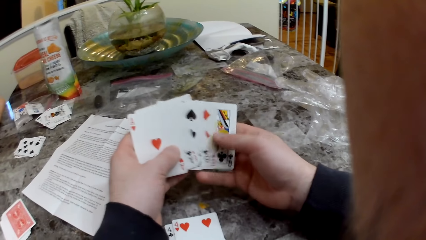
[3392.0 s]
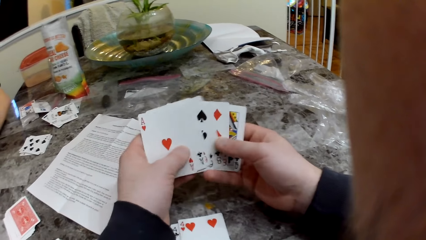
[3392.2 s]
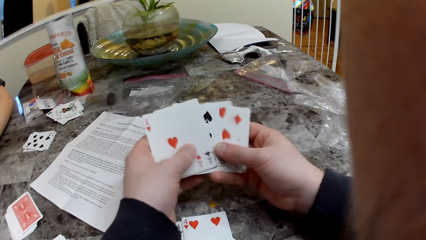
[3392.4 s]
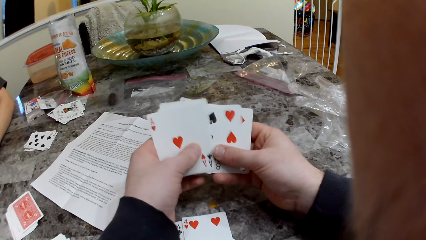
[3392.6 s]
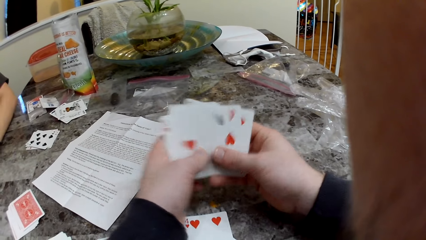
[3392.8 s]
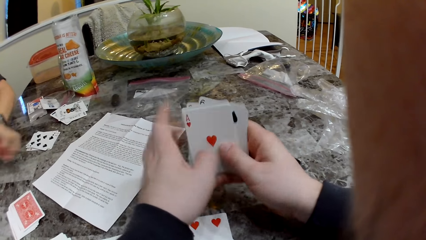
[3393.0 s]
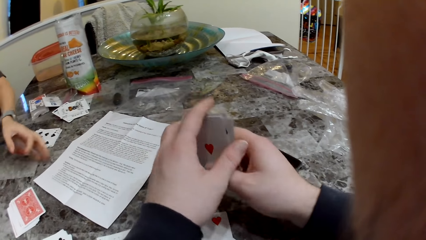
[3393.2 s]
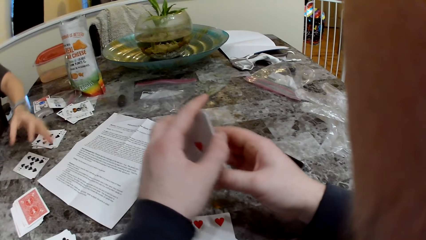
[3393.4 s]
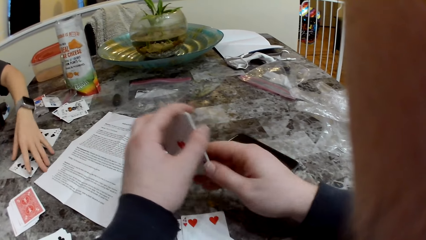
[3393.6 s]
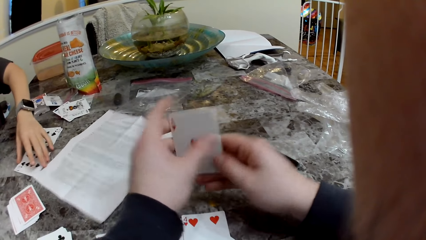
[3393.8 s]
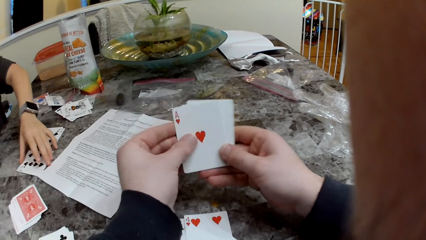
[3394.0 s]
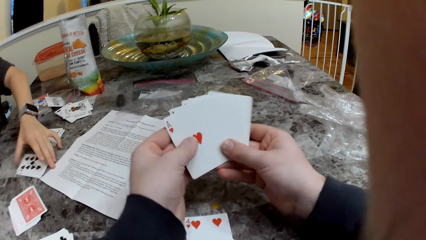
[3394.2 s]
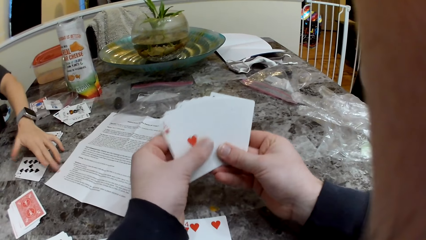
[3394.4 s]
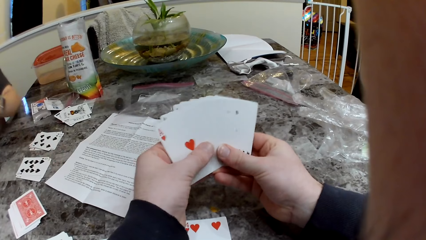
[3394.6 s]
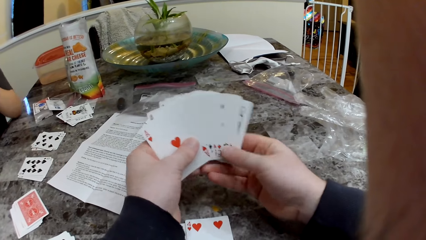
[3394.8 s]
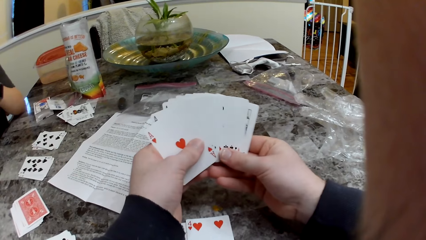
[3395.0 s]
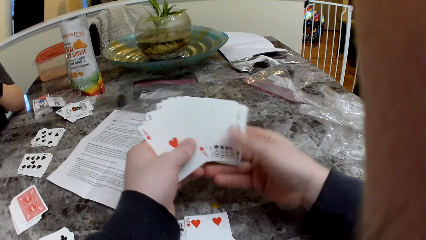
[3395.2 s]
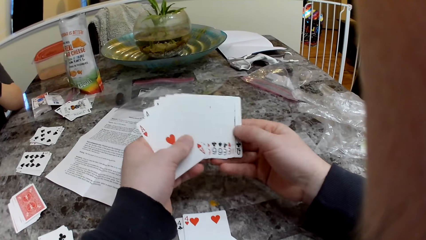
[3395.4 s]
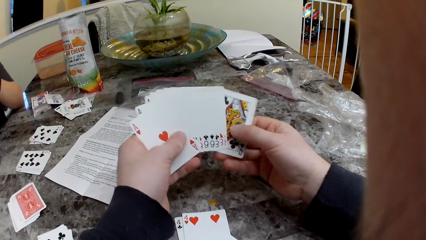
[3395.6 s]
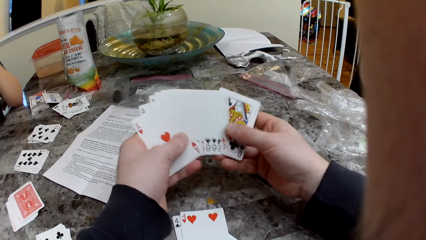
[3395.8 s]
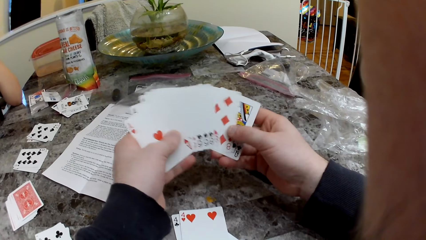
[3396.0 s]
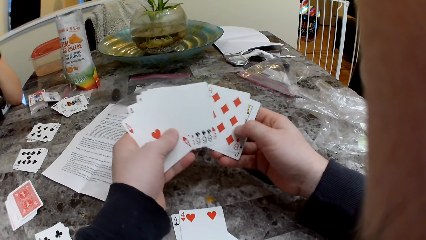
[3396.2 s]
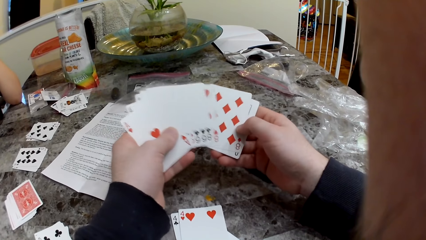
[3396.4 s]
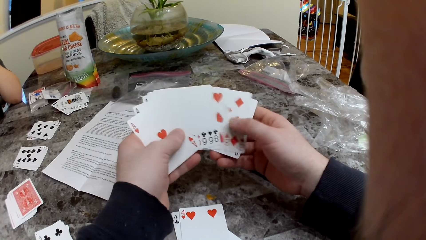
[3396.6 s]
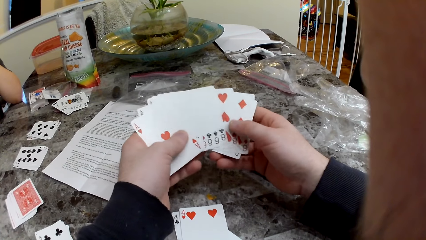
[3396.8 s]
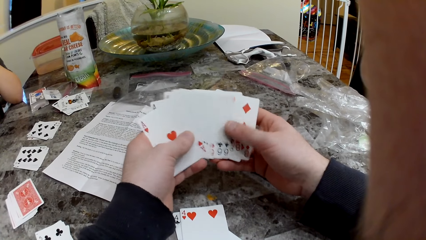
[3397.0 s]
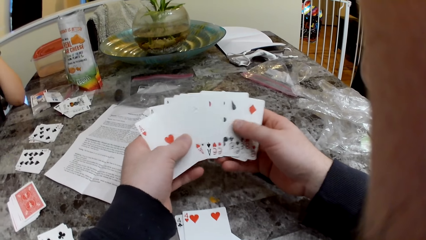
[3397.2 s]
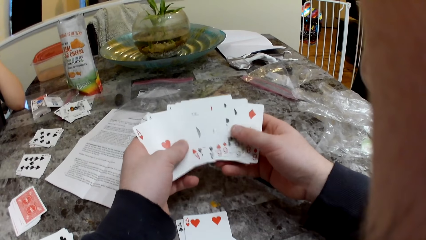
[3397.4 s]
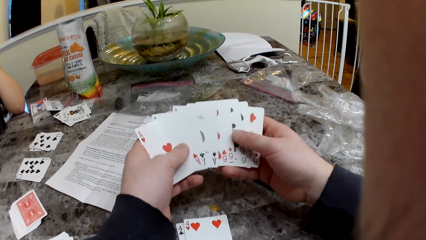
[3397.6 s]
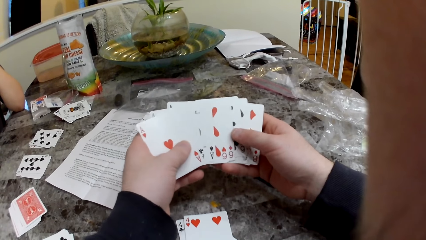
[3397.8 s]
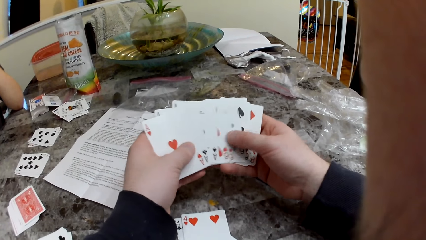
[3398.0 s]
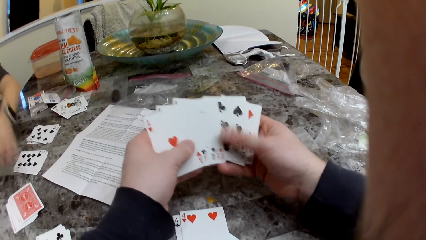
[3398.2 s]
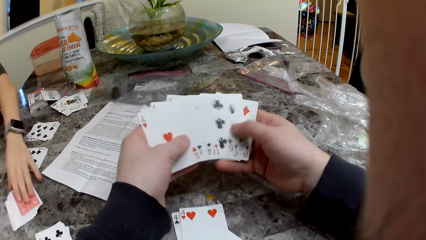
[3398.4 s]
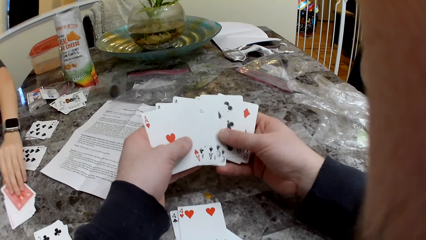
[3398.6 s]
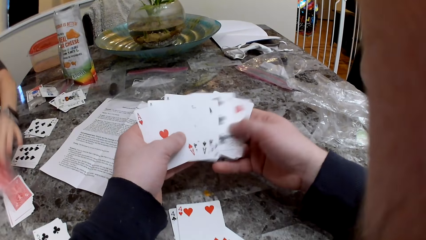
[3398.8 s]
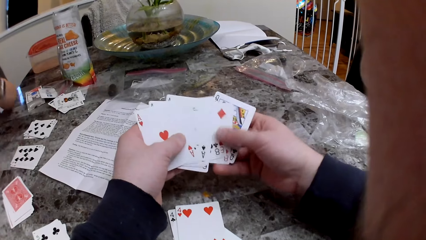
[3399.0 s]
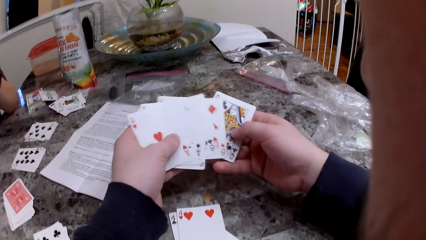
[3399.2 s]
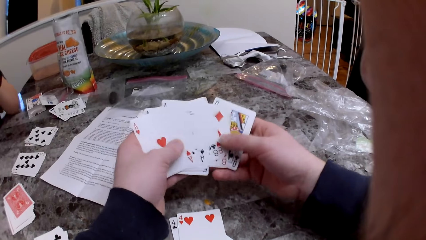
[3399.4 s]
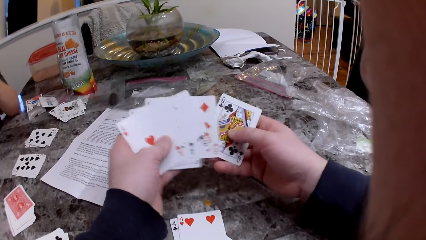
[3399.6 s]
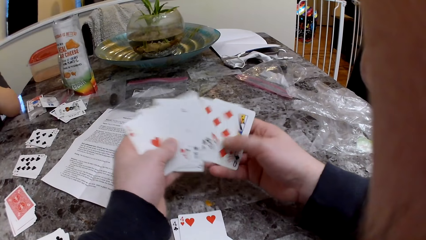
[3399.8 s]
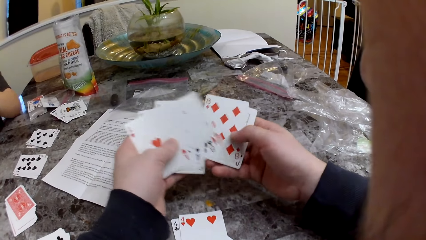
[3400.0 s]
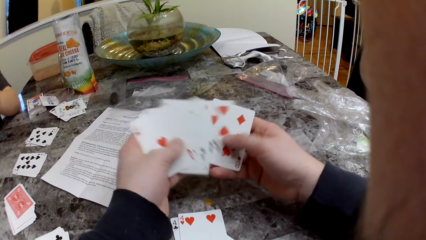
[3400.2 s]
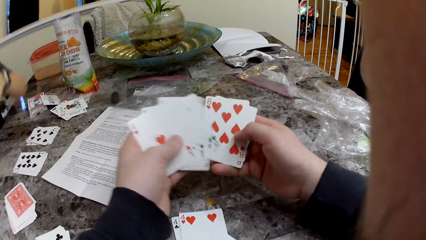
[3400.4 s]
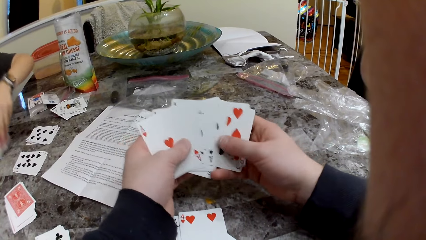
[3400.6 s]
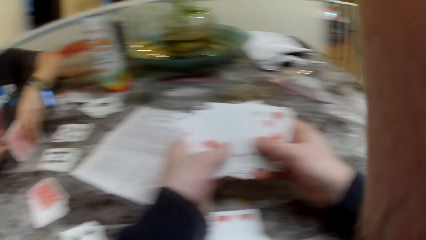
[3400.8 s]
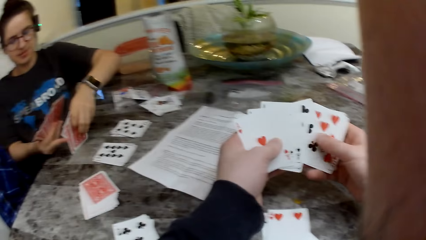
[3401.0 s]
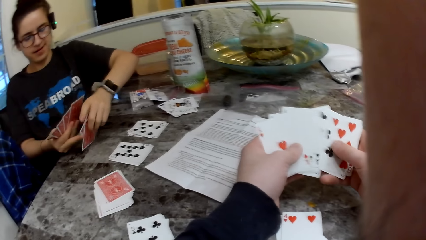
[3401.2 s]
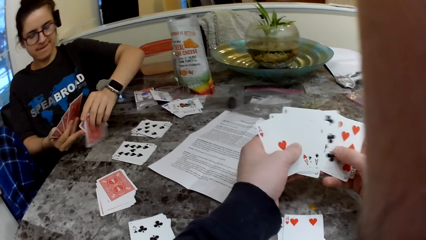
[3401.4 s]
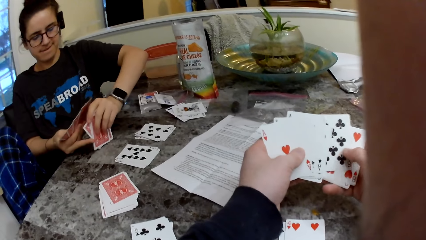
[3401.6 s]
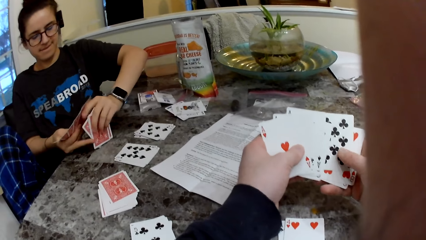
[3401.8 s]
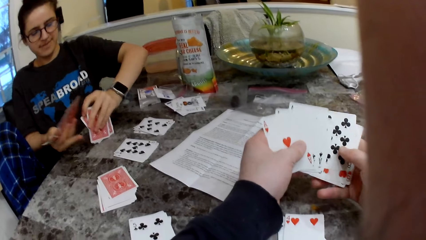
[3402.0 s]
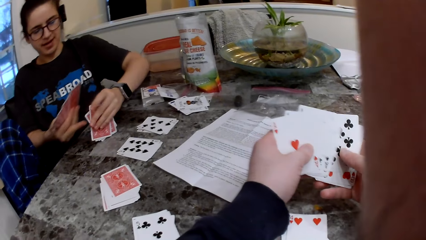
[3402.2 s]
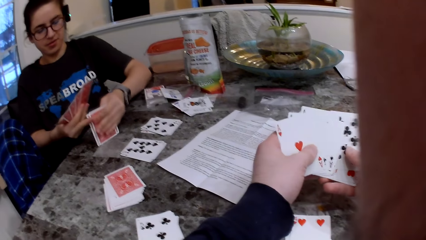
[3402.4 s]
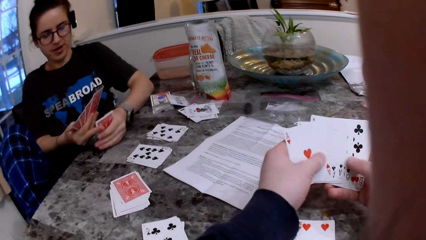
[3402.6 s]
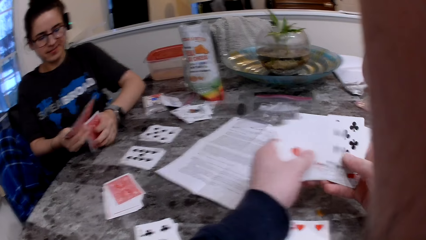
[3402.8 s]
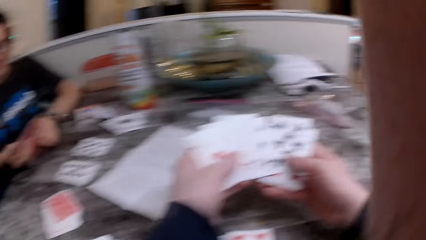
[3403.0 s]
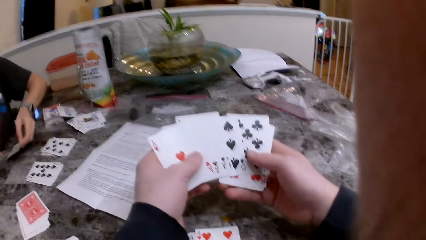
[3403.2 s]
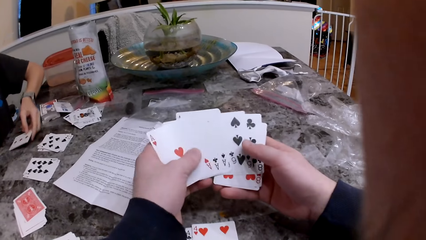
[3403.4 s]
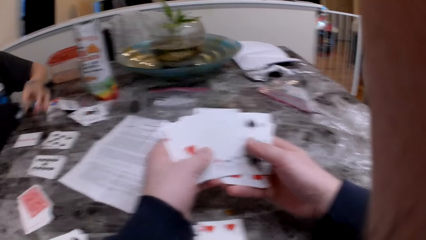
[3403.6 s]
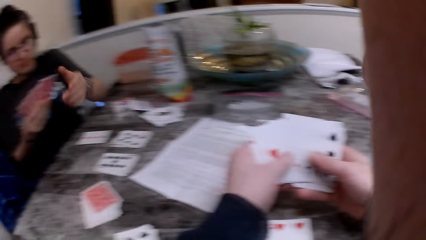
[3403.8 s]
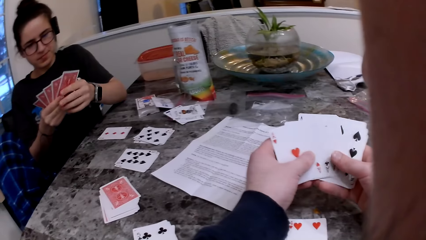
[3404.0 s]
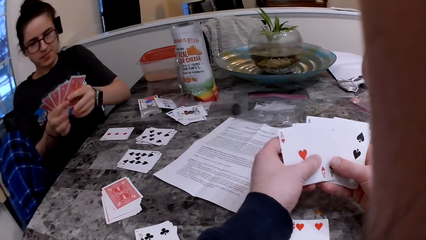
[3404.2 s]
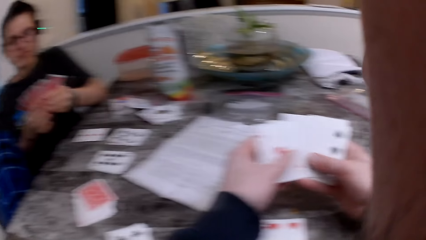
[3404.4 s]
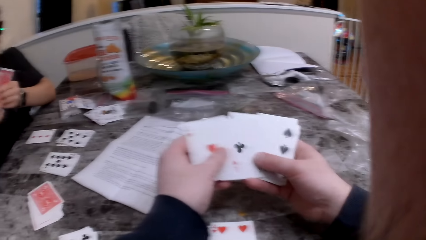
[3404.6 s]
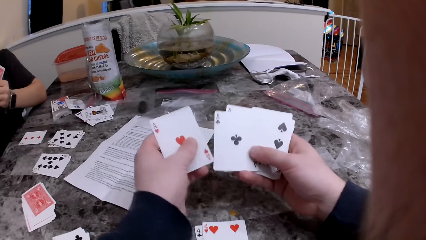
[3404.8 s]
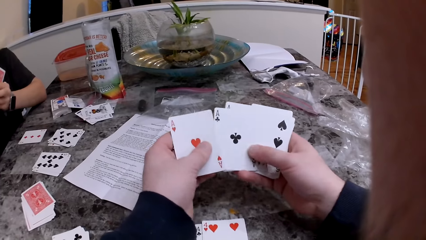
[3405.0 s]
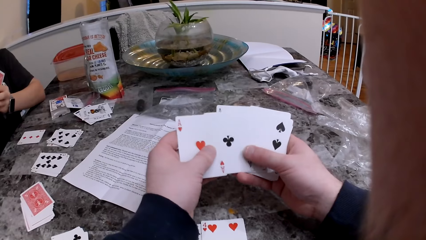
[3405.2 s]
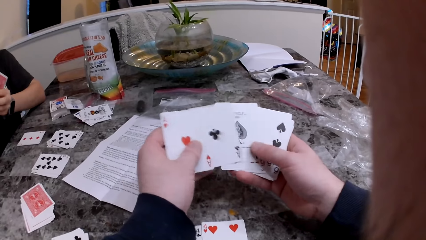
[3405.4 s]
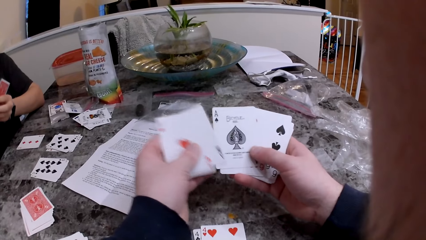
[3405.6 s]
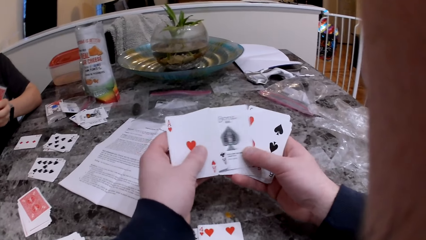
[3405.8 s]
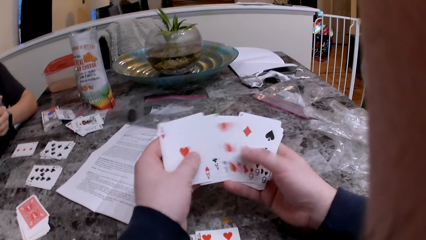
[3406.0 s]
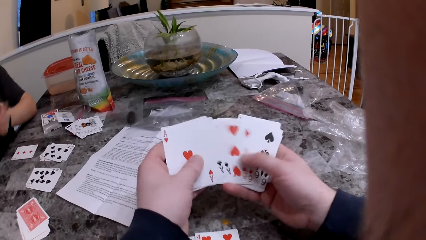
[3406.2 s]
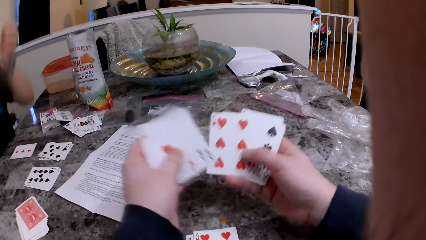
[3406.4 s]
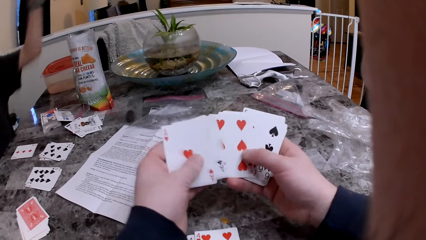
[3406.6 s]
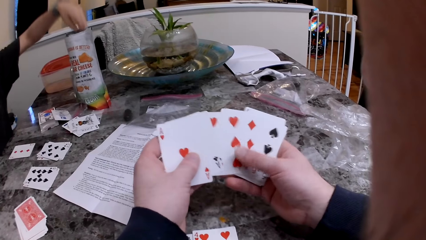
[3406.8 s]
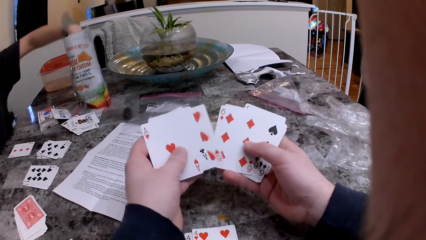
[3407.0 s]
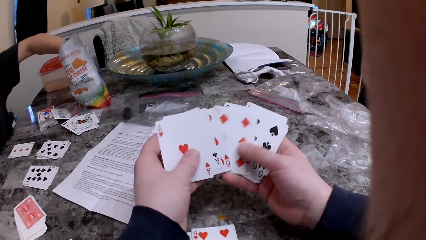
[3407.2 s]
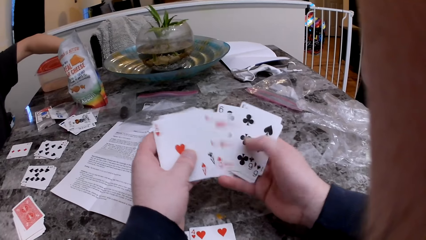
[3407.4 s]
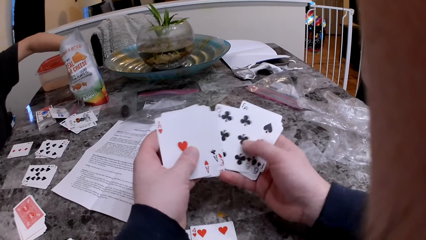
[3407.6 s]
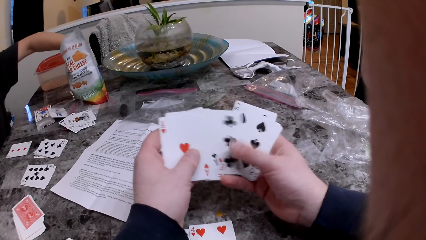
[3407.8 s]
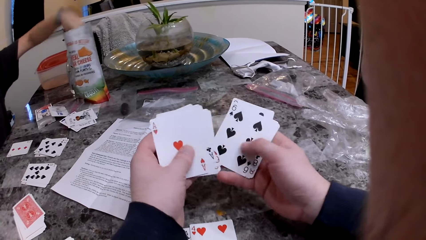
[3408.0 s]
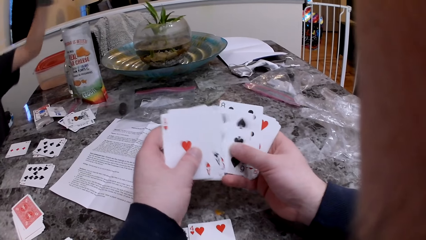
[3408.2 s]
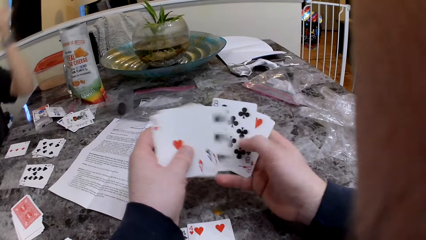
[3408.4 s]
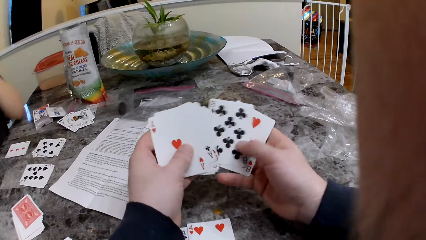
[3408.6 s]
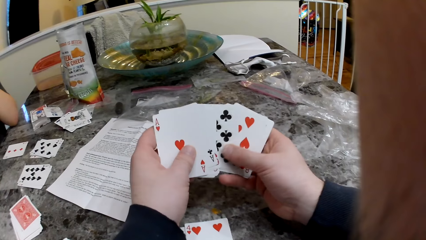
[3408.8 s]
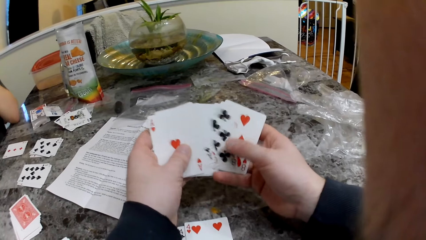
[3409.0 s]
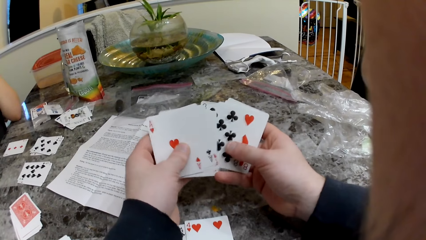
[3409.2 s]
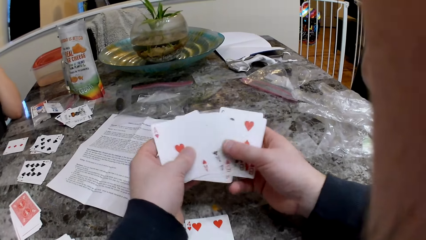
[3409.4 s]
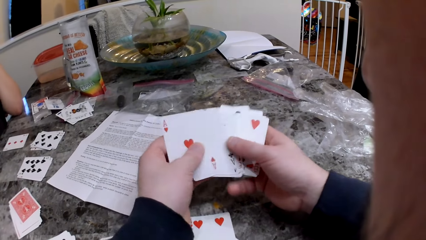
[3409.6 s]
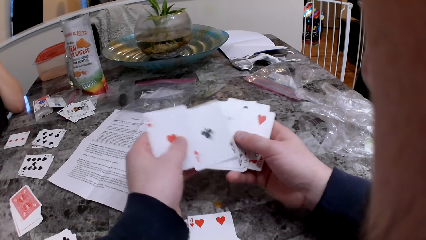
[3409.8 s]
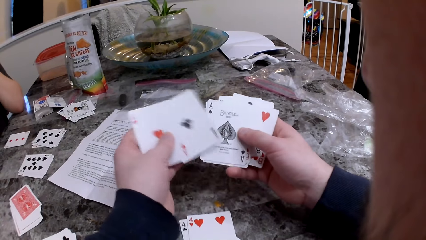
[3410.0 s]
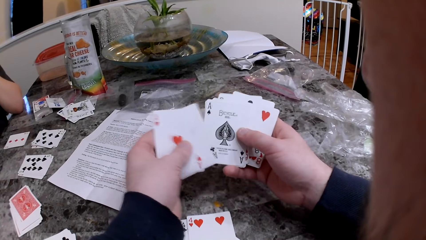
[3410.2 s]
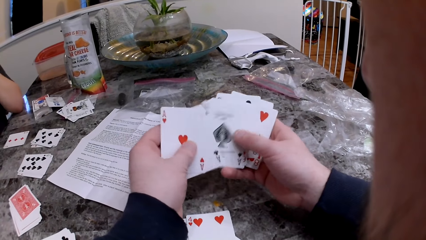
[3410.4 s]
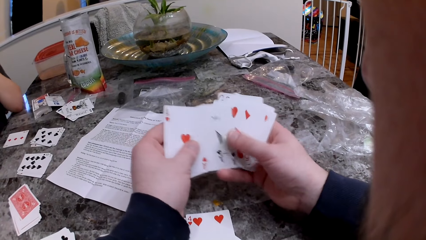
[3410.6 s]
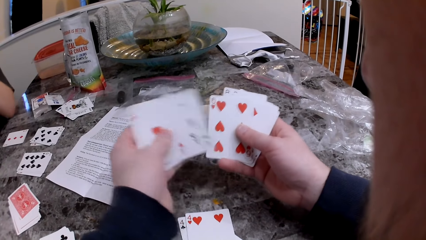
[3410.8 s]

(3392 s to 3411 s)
The camera wearer shuffles cards. The girl places cards on the table and speaks to the camera wearer. The camera wearer shuffles cards. They respond to the girl. The girl picks a card from the deck of cards on the table with her left hand. The camera wearer shuffles cards. The girl arranges the cards. The camera wearer converses with the girl. The girl responds to the camera wearer. The camera wearer shuffles cards. The girl places some cards on the table with her left hand. The camera wearer checks the cards in his hands. They speak to the girl. The girl picks crisps in the pack. The camera wearer takes some cheese from a cheese bag on the table with her left hand. They shuffle cards.
